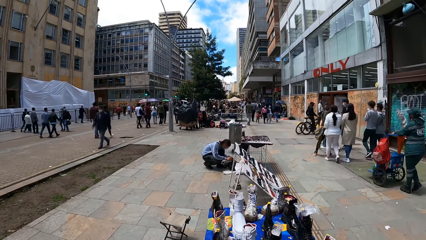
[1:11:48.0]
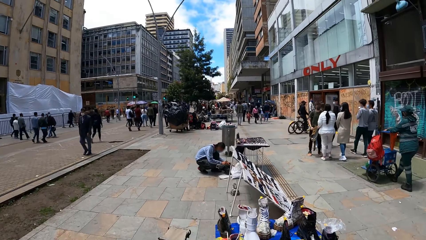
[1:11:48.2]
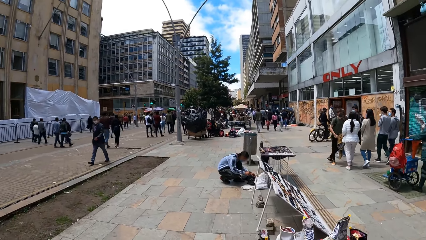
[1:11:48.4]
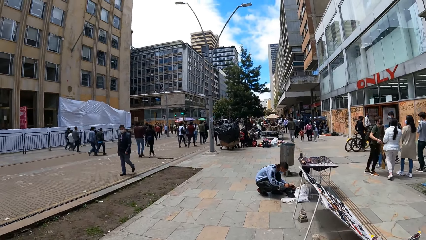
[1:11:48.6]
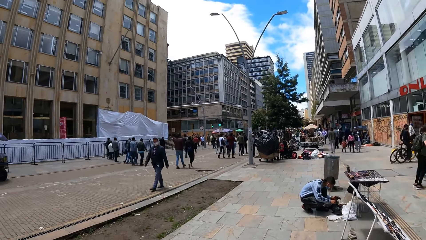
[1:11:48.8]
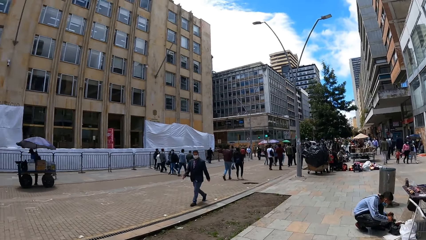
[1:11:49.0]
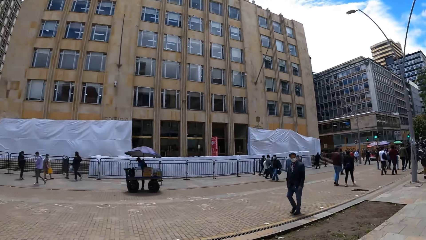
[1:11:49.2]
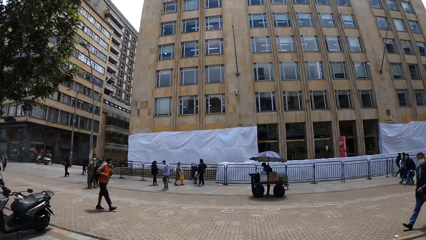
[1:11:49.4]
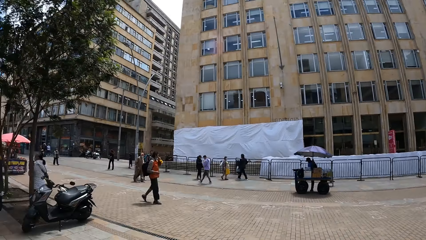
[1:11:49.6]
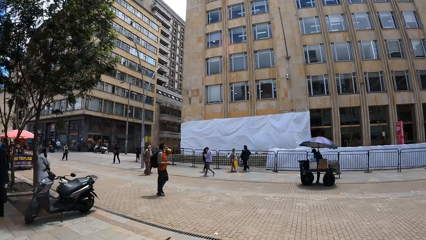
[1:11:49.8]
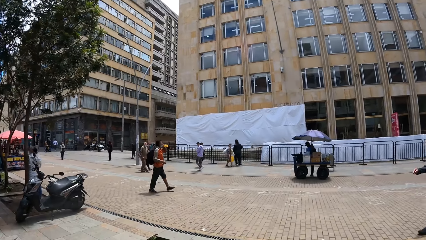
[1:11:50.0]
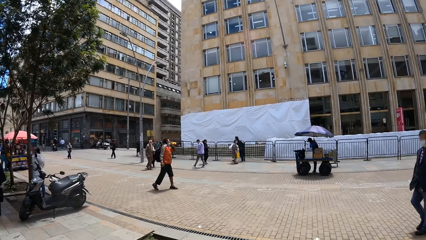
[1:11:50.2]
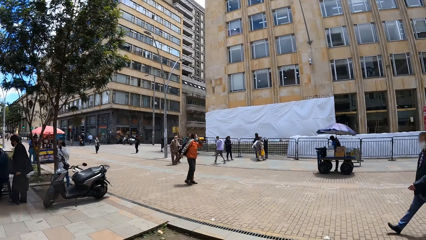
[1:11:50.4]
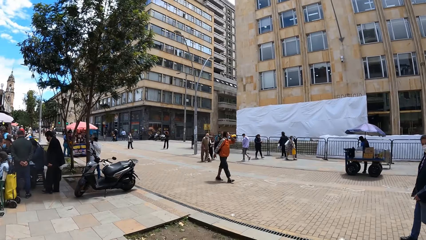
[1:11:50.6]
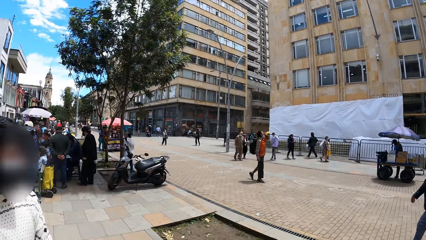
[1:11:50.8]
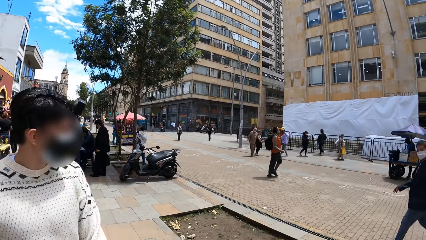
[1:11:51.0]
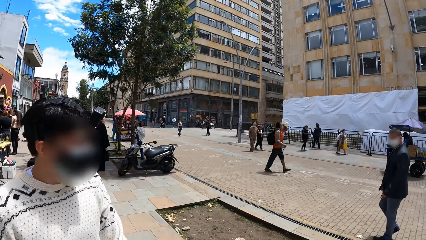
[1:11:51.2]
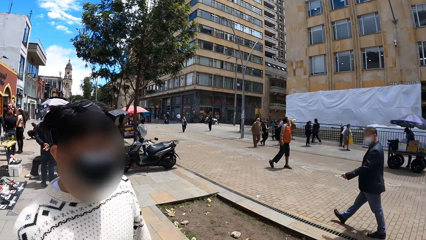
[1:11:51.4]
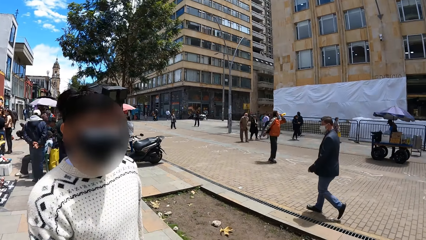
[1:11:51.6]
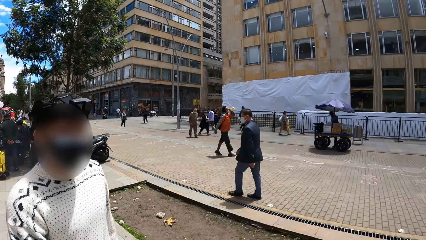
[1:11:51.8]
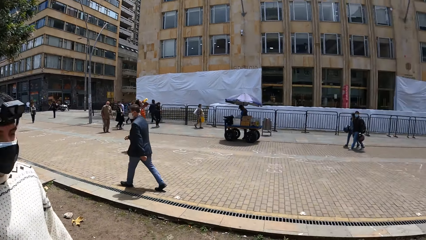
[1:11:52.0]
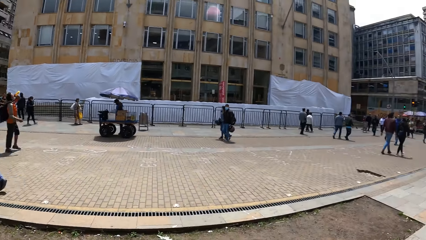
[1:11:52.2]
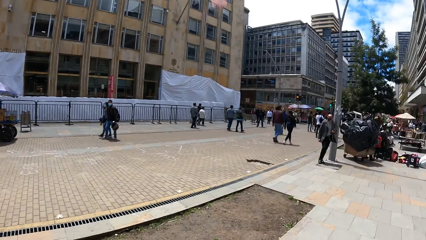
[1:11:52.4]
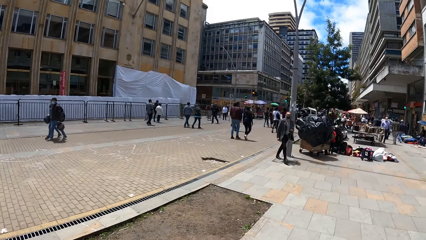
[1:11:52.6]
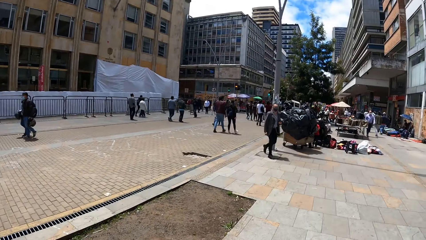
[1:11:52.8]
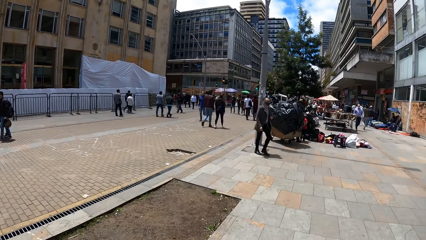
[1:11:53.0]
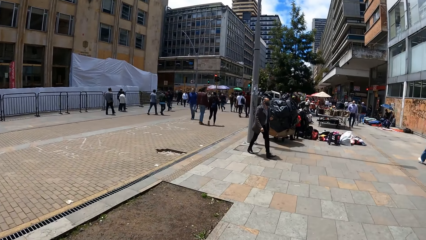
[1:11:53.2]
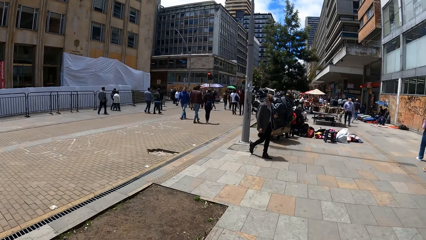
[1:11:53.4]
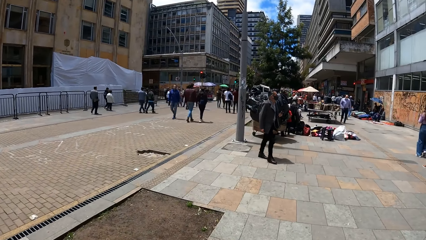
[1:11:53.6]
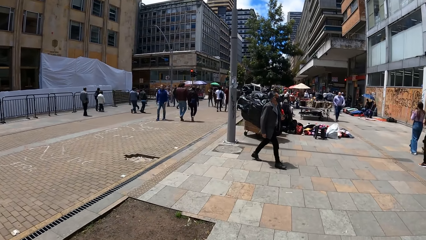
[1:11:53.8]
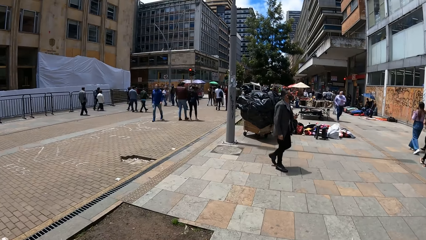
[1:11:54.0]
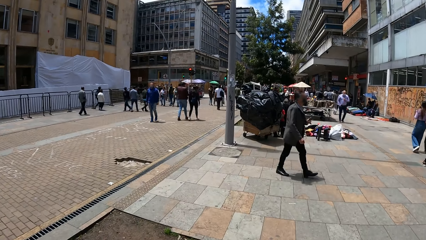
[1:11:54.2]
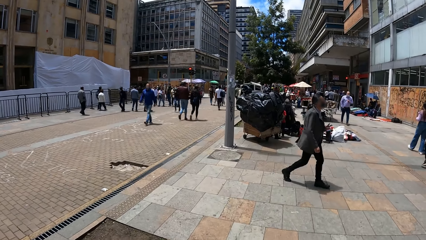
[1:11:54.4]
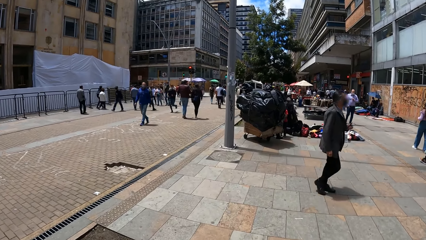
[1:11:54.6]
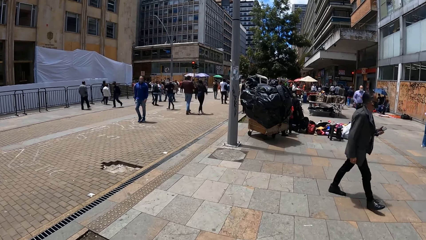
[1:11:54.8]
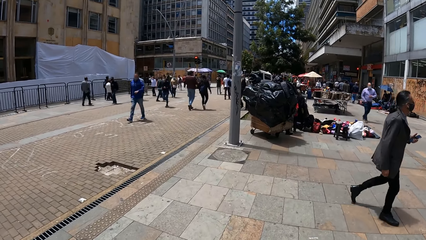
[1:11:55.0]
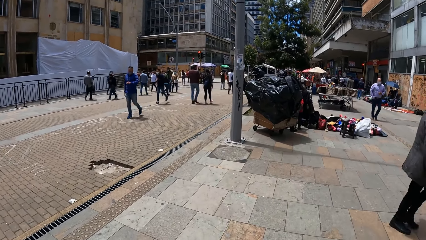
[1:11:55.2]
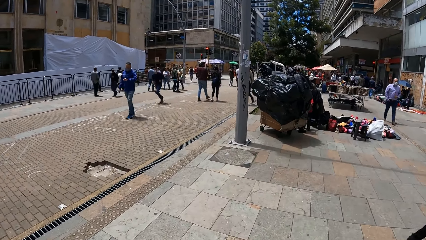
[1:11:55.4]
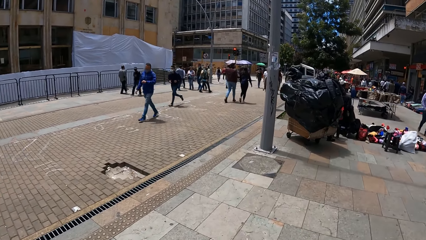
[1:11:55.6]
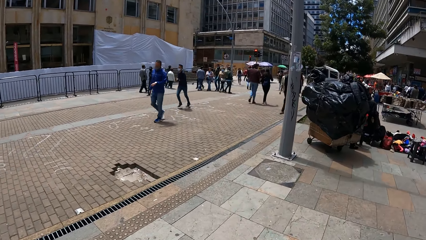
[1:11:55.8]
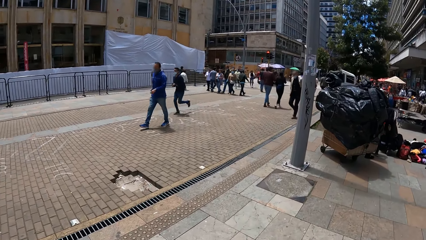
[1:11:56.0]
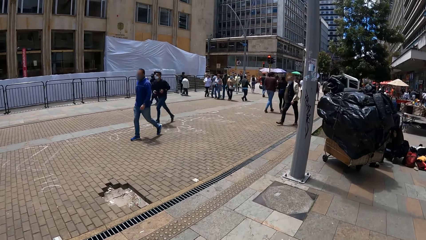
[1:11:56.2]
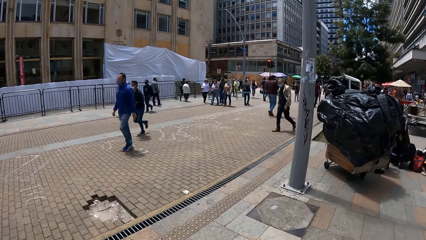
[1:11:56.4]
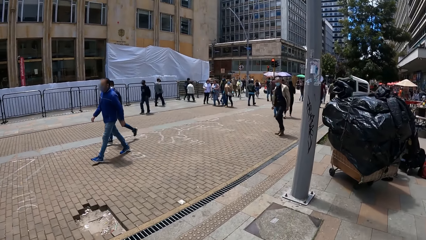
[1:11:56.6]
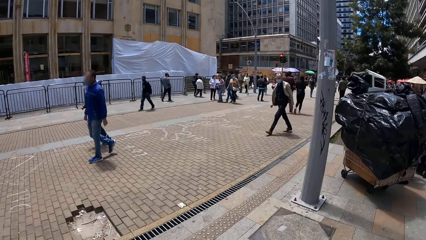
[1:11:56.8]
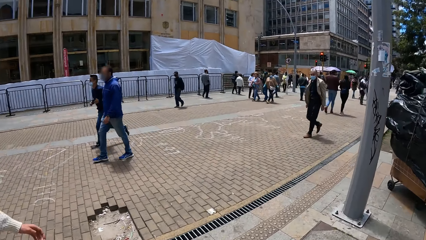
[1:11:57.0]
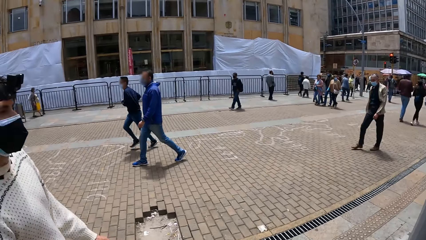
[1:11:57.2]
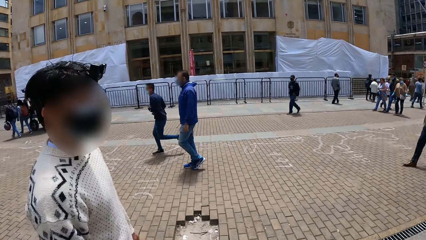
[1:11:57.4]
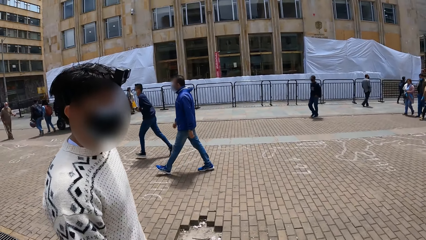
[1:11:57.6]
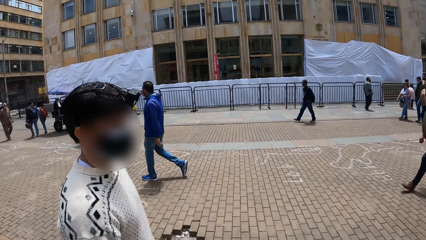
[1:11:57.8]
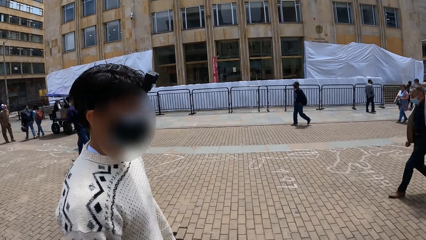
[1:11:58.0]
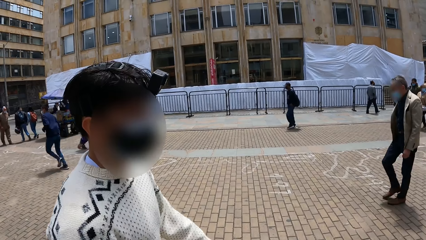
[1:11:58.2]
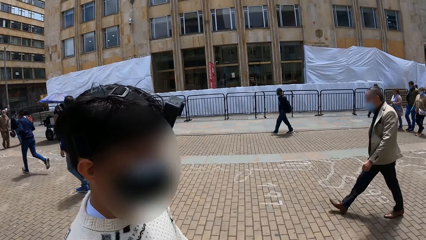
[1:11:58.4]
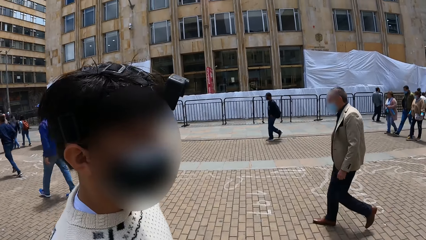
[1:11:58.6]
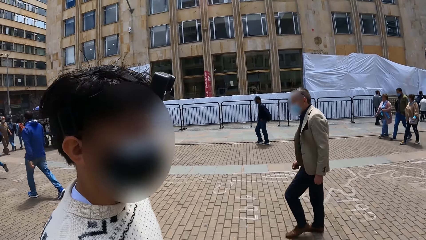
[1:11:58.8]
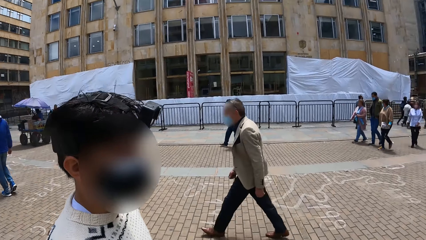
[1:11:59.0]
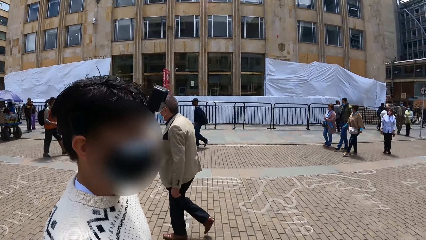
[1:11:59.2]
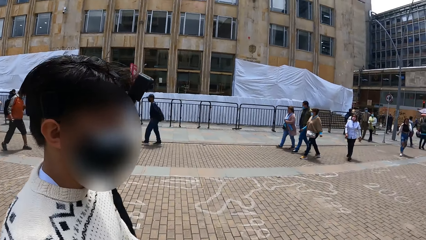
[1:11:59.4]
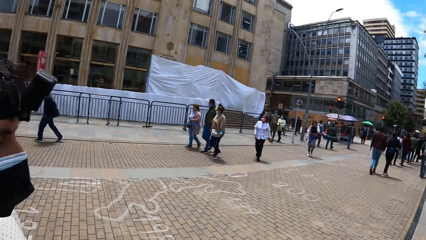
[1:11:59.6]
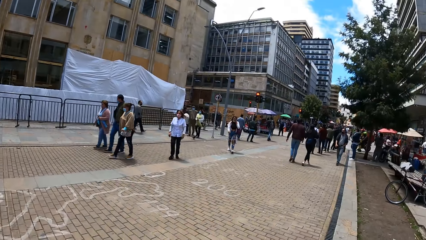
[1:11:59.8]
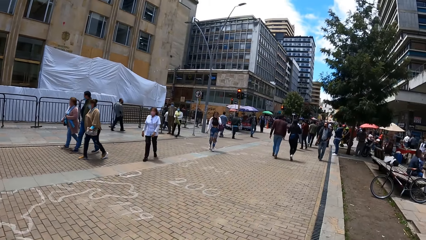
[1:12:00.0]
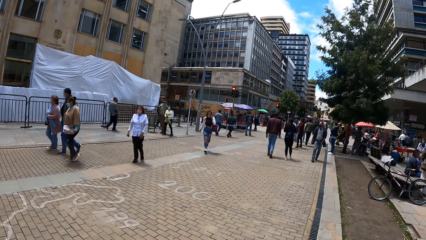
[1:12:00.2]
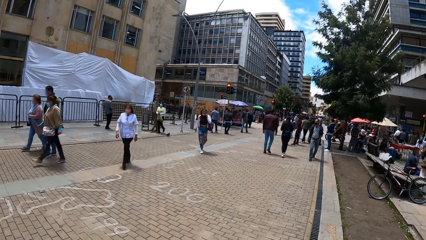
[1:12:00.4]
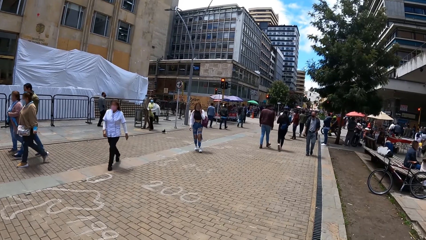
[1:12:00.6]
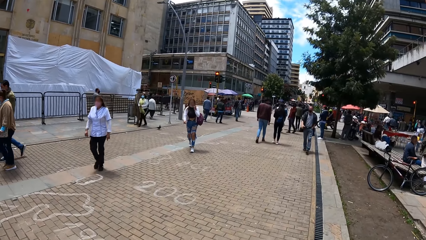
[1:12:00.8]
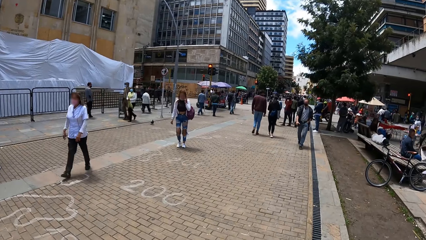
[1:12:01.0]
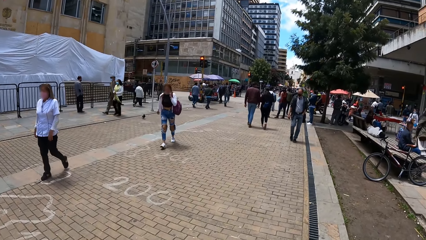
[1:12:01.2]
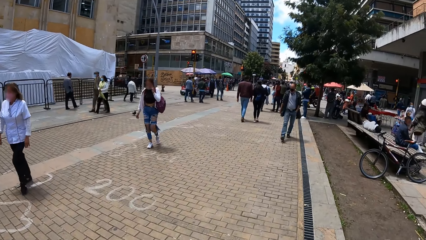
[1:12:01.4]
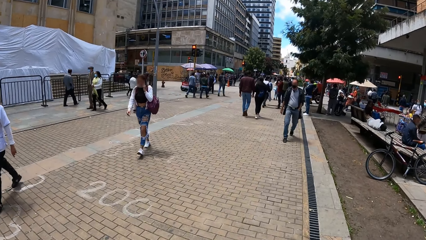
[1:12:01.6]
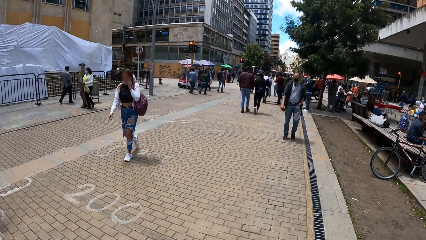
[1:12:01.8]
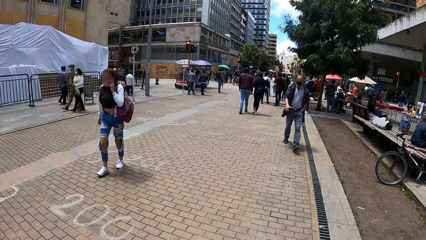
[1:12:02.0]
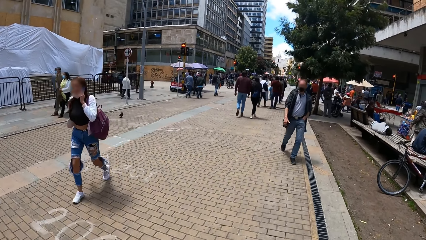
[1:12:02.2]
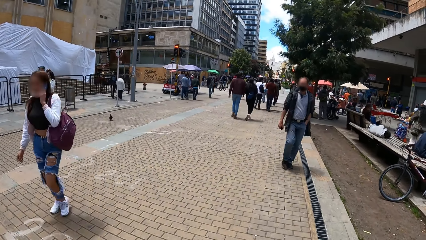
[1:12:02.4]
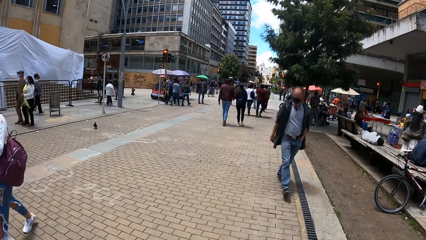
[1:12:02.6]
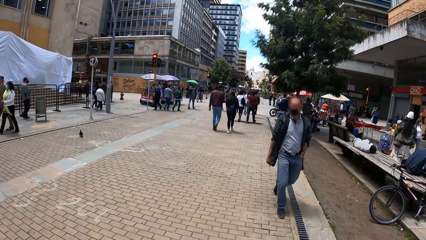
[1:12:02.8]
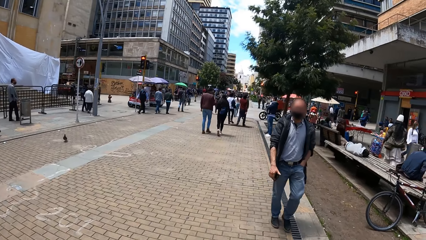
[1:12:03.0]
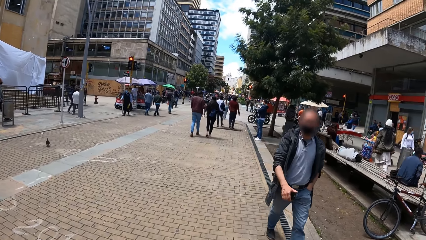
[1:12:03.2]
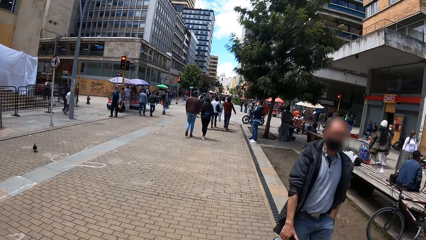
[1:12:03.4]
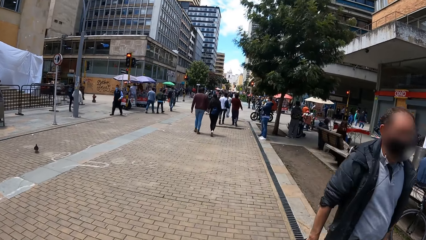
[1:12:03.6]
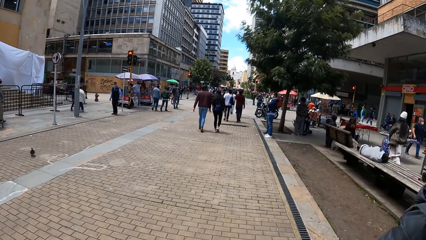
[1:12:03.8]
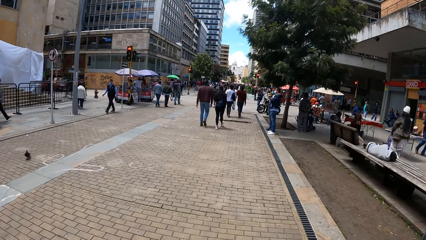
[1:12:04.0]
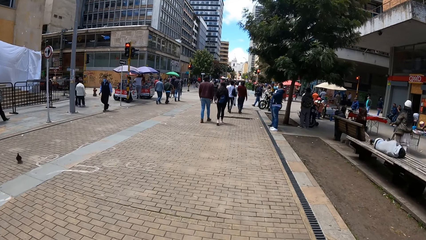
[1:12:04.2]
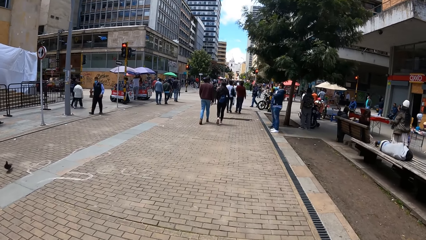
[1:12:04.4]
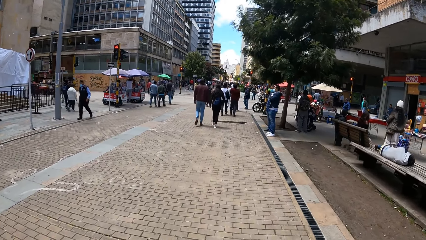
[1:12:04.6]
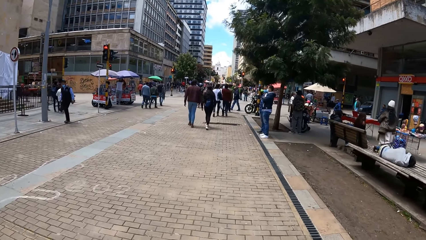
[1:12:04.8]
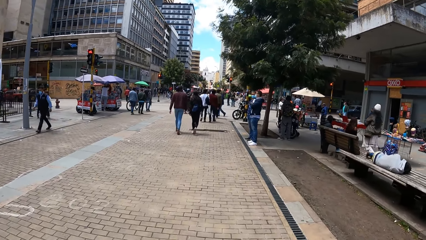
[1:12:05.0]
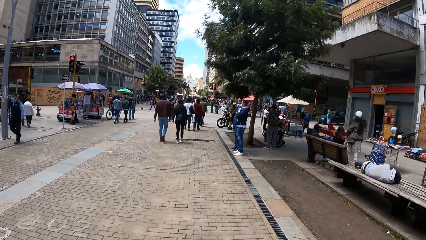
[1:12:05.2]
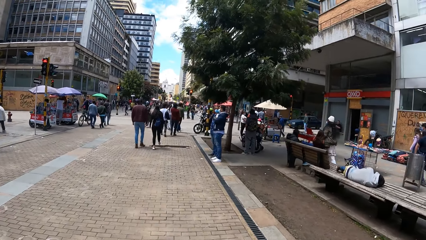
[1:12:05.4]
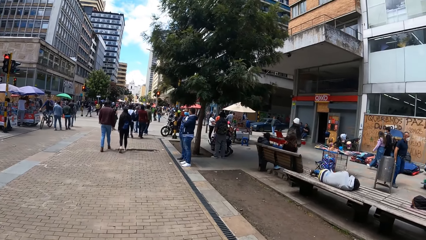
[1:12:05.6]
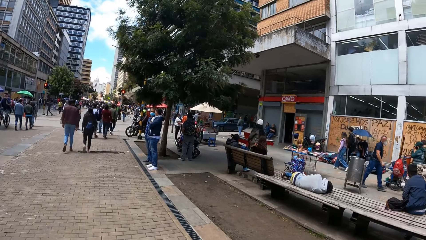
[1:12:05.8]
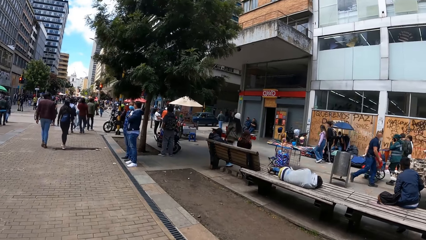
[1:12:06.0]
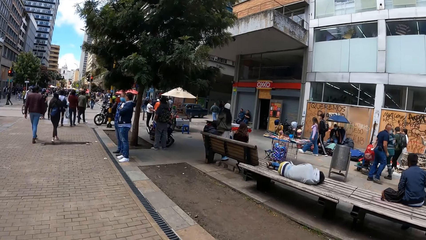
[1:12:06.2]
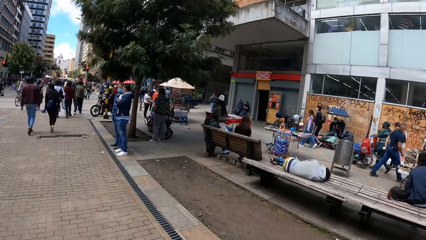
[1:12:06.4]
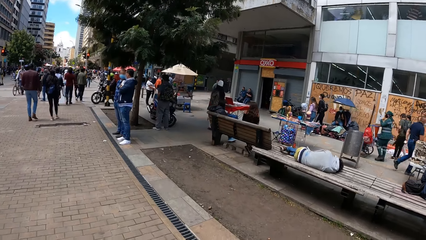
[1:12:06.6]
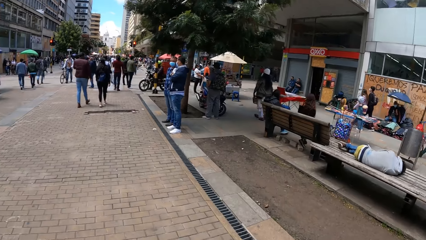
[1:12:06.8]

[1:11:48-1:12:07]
The camera wearer looks around. They interact with a person. They look around. They walk around. They interact with the person. They walk around.
